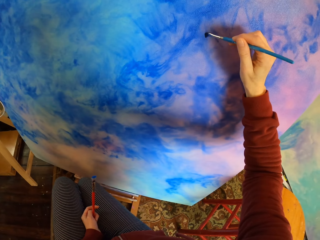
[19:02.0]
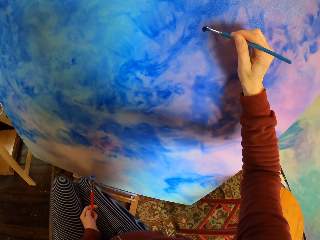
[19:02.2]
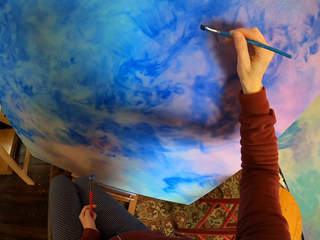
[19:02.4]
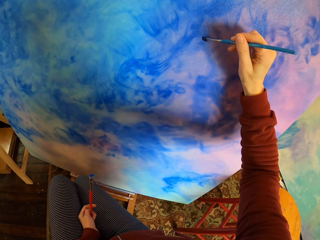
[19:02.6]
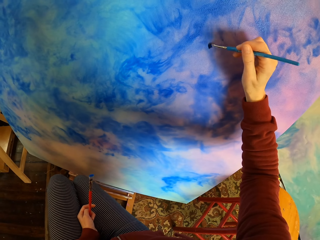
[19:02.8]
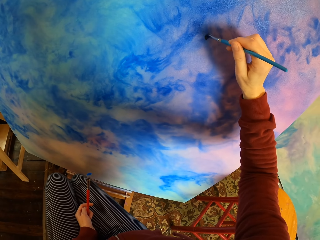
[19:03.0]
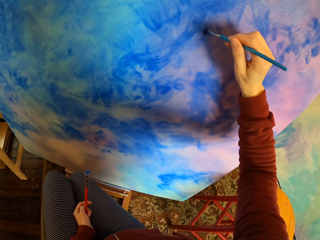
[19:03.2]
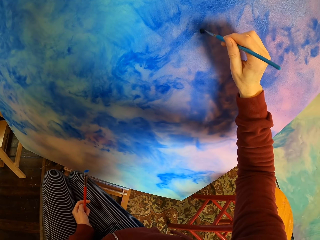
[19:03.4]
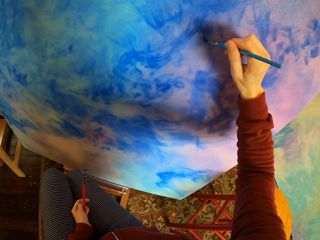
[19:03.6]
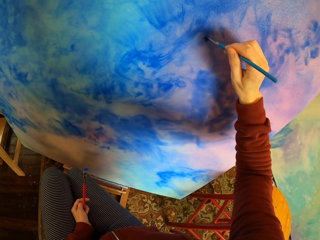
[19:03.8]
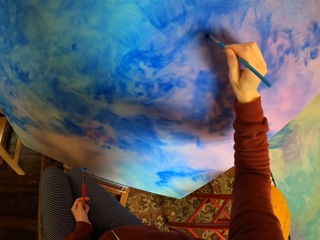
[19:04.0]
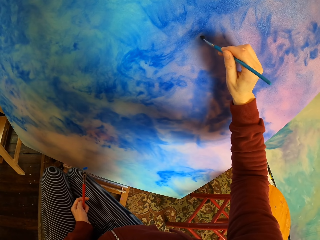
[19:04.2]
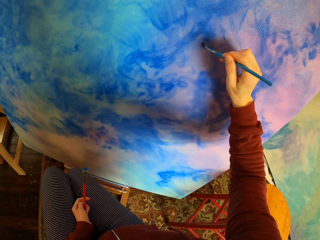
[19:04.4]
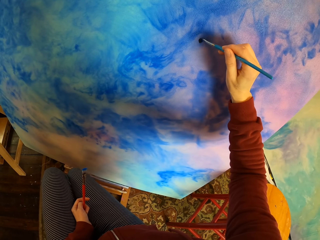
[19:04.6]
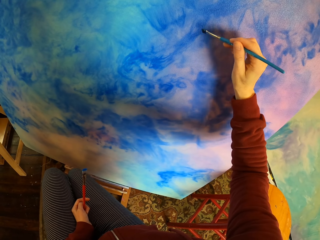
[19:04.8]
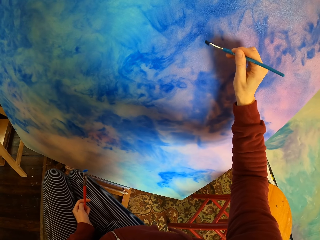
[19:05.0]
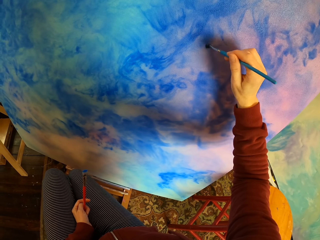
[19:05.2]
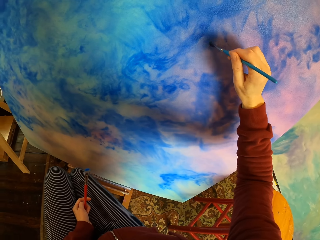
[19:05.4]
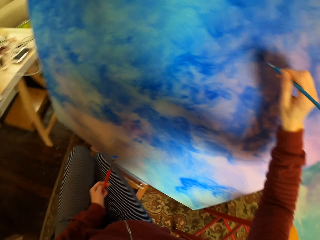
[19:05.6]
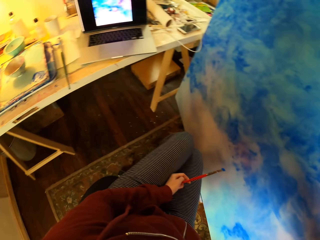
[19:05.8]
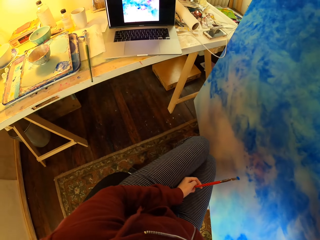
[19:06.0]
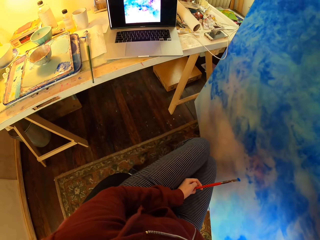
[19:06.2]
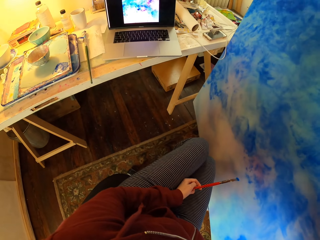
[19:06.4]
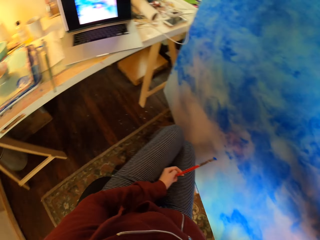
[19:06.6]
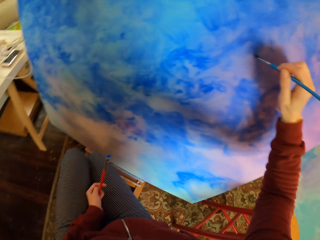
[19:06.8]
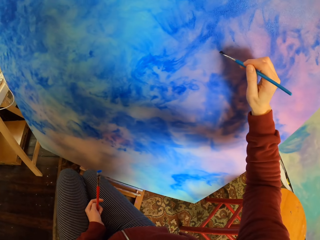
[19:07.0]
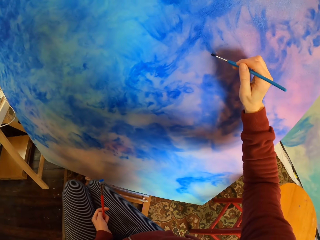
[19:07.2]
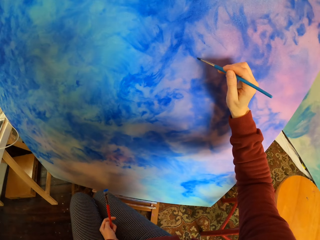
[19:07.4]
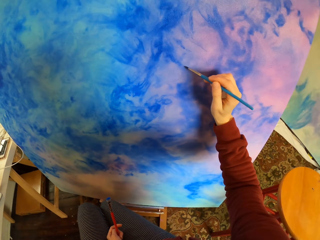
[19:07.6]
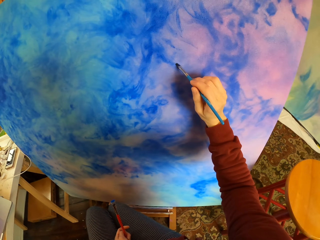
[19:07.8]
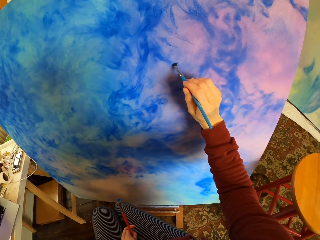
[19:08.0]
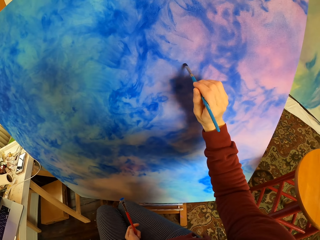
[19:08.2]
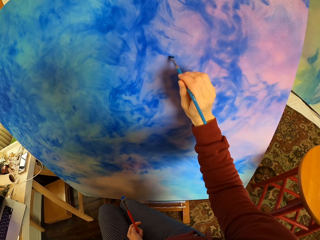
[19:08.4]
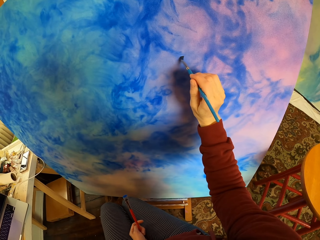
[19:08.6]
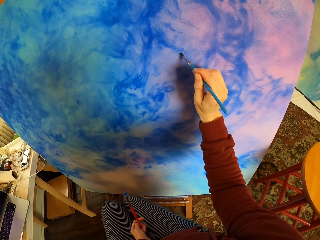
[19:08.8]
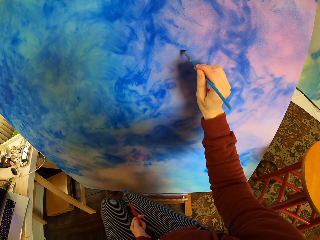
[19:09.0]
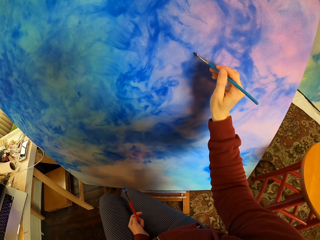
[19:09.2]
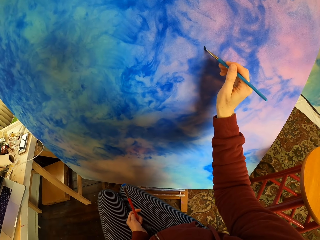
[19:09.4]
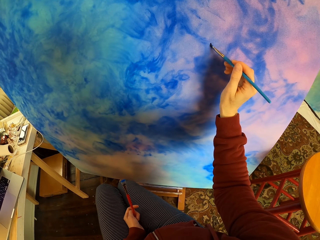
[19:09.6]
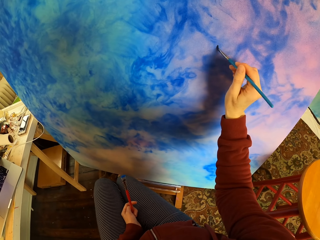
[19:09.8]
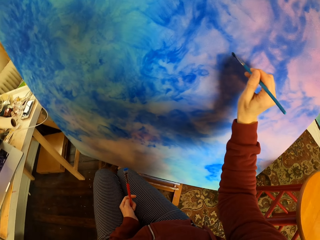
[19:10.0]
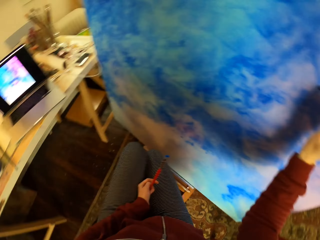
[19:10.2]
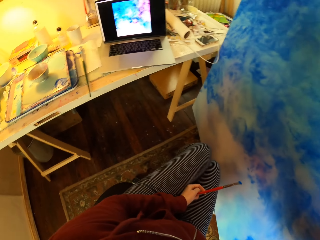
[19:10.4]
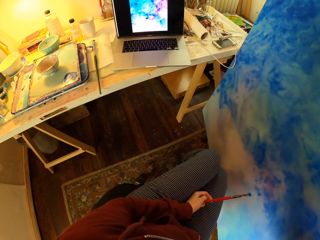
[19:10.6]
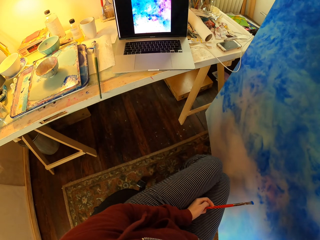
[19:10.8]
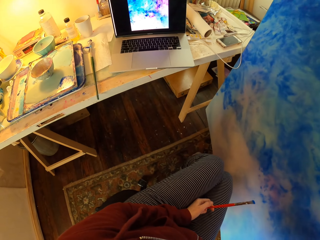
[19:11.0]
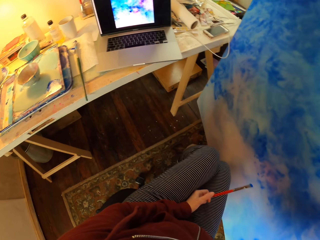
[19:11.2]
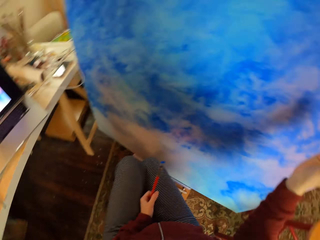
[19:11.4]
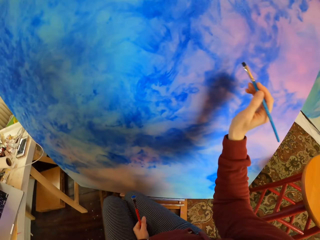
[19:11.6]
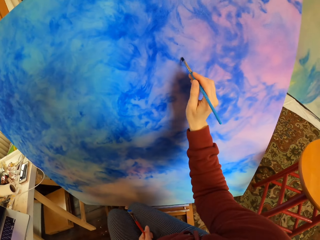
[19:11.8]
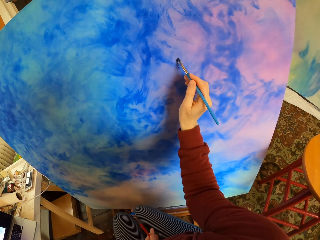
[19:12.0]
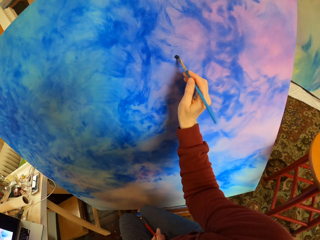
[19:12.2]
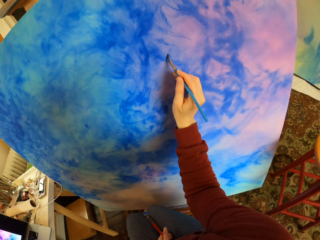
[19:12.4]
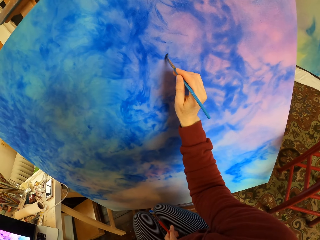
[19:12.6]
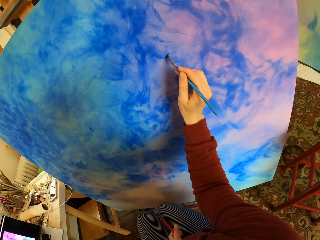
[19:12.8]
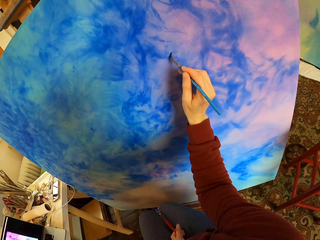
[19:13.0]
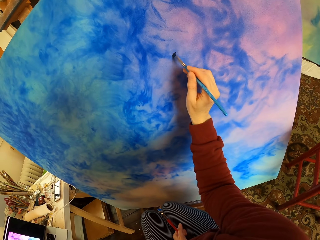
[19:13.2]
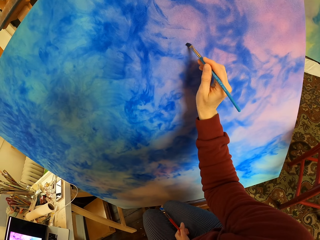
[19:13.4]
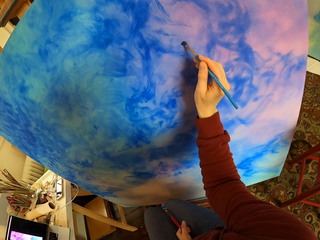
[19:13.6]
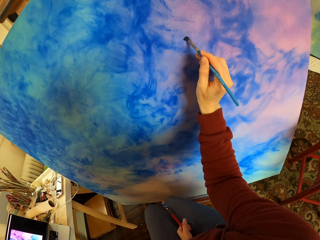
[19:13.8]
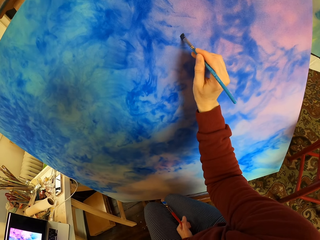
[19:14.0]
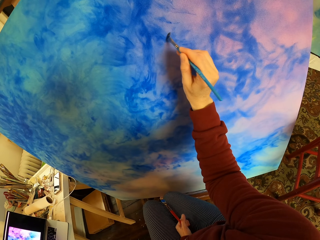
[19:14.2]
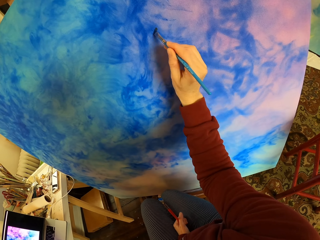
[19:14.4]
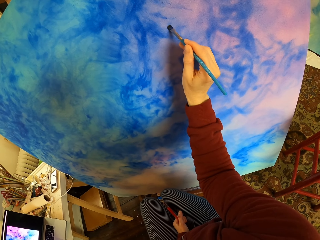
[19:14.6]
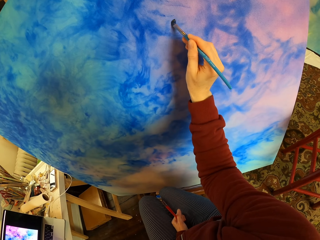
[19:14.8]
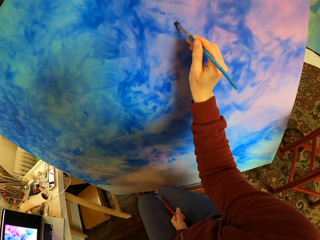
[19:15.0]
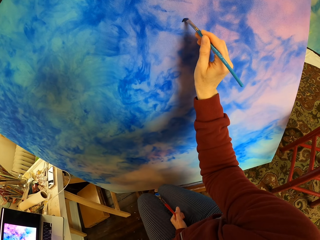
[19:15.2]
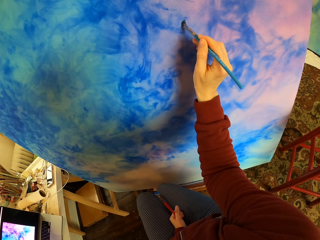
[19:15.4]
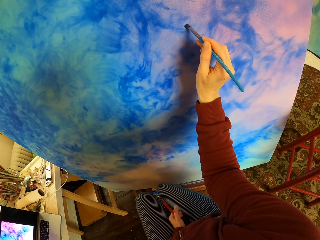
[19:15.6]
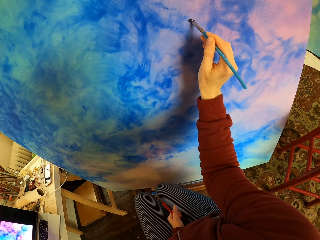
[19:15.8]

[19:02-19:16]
The camera wearer paints art. They look at the laptop. They paint art. They look at the laptop. They paint art.

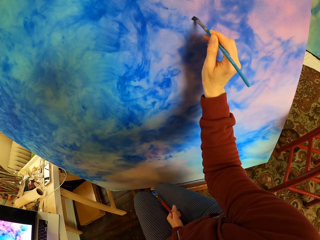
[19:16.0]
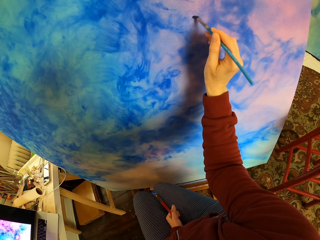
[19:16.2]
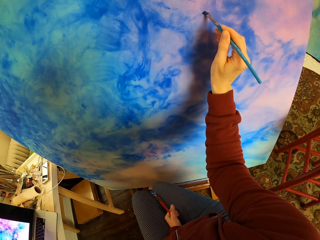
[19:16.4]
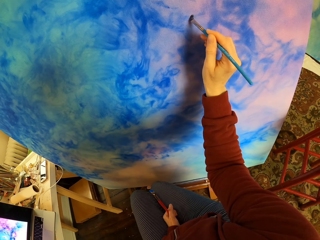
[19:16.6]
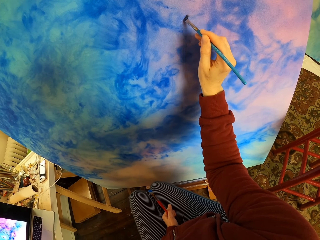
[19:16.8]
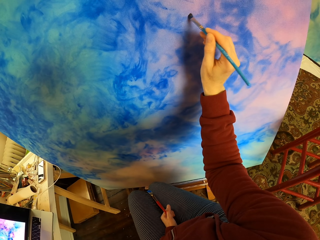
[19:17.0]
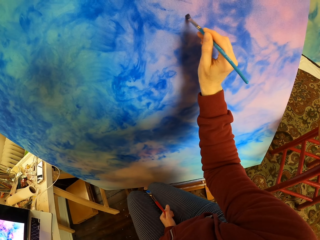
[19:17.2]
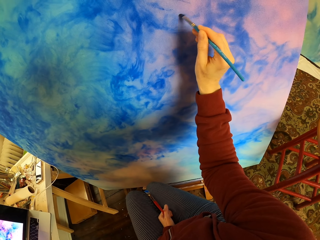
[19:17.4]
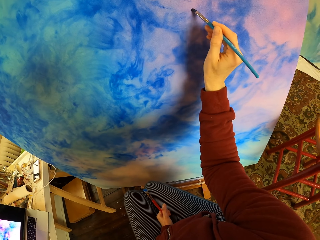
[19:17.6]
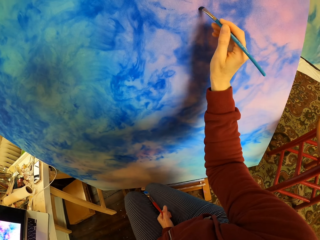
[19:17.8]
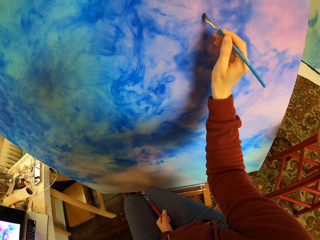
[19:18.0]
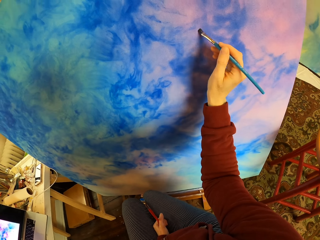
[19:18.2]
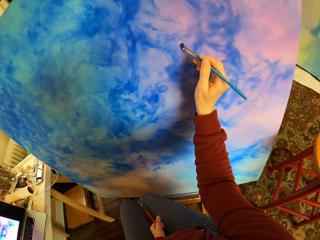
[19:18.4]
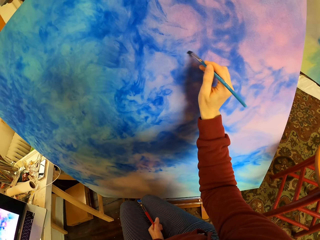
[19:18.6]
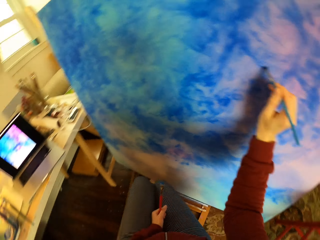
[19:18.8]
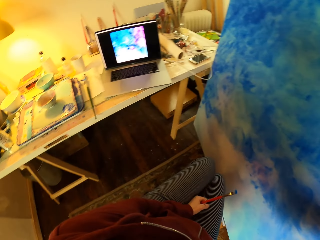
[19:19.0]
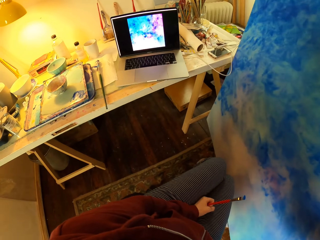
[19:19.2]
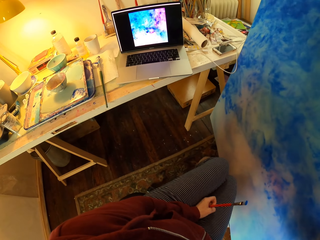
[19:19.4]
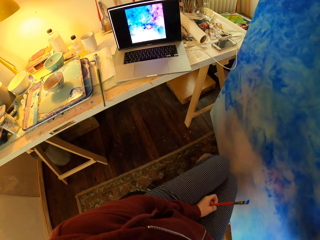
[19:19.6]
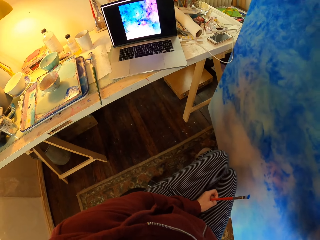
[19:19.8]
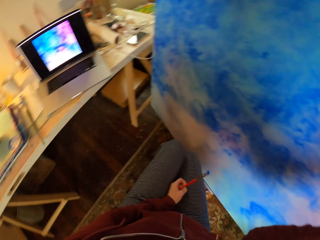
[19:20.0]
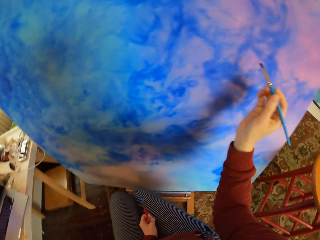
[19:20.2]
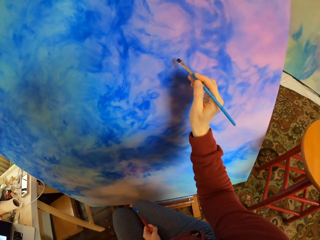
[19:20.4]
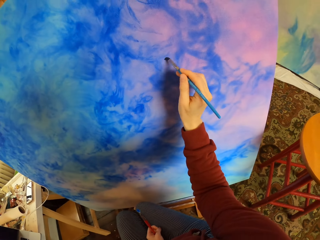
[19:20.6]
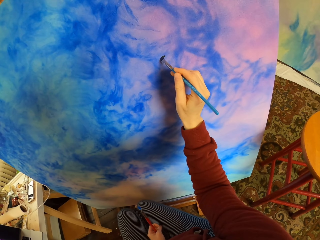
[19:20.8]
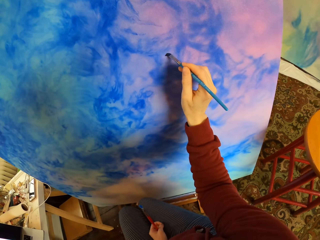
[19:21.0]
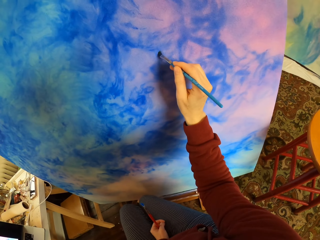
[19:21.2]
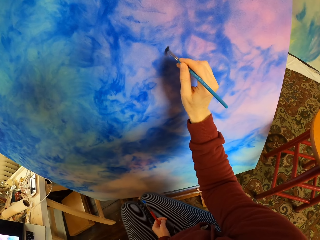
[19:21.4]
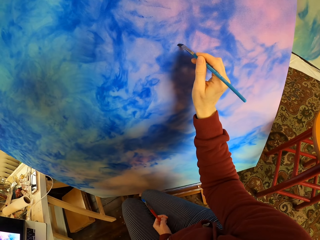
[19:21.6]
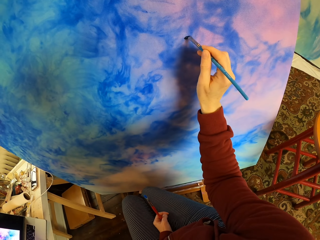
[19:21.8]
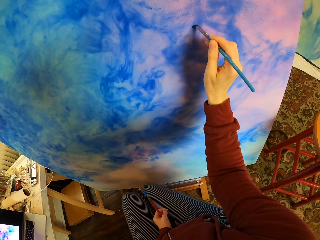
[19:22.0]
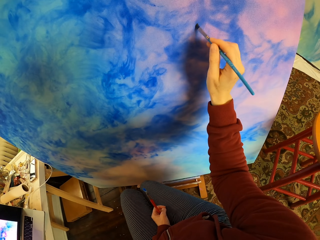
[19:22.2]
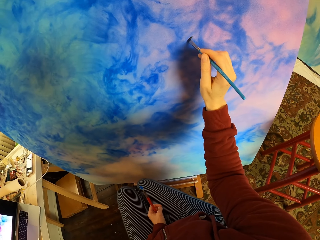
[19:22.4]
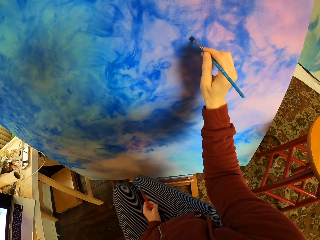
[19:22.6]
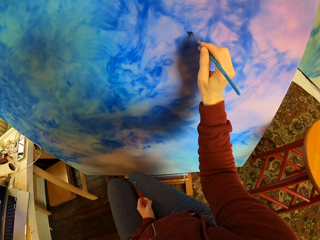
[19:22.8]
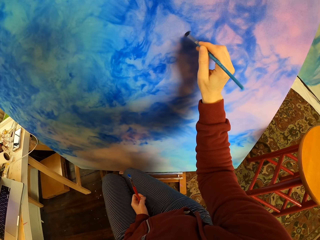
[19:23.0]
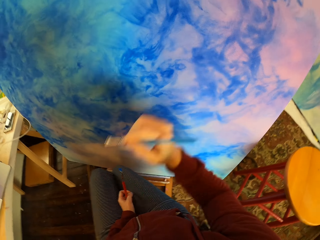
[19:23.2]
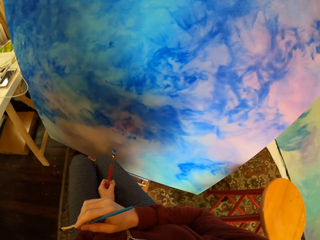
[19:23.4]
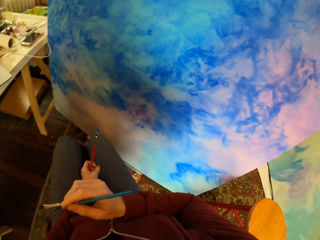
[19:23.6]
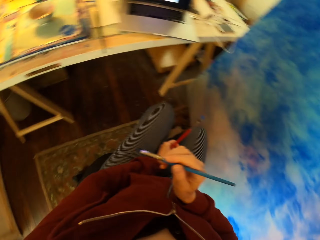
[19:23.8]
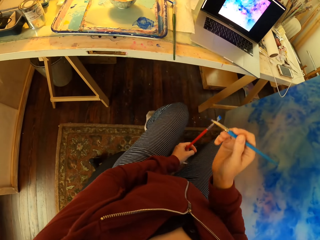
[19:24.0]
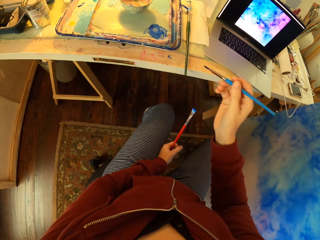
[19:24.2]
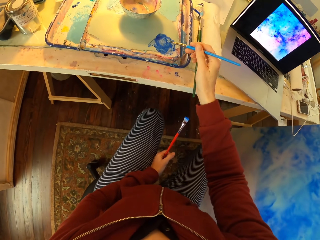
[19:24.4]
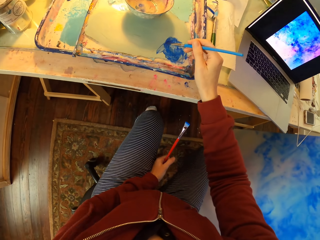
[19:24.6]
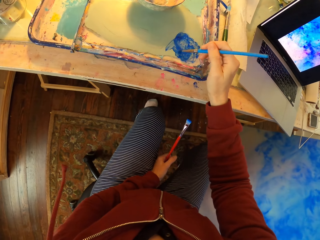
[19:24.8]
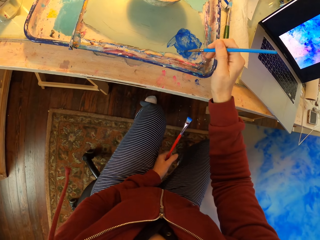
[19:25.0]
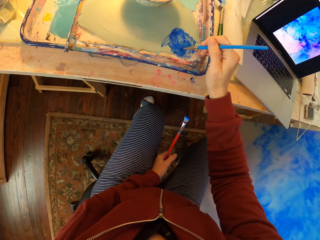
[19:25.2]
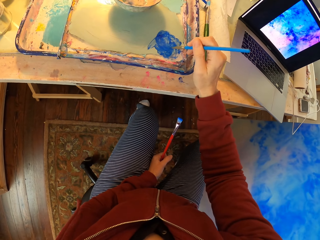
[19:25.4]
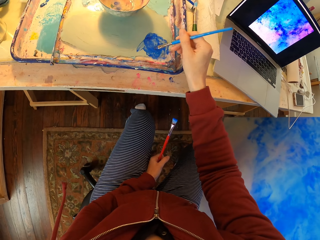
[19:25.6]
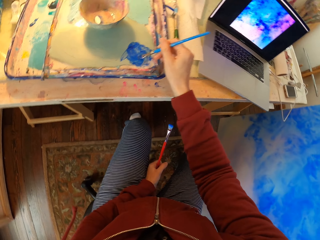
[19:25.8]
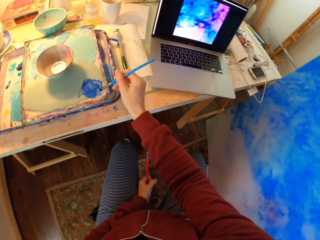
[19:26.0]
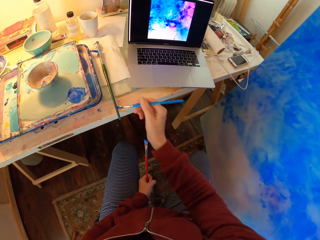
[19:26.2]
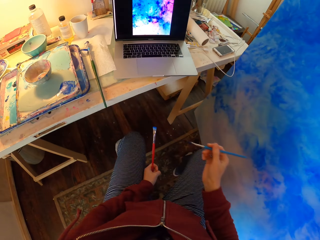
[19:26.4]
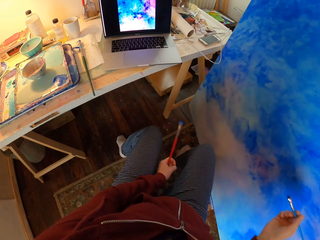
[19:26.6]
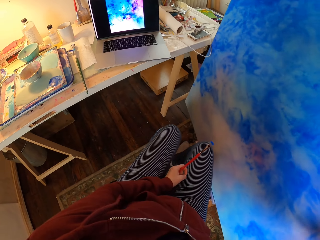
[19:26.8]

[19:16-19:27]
The camera wearer looks at the laptop. They paint art. They add paint to the brush.
